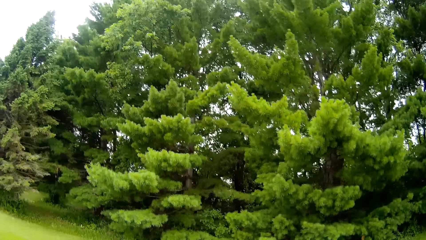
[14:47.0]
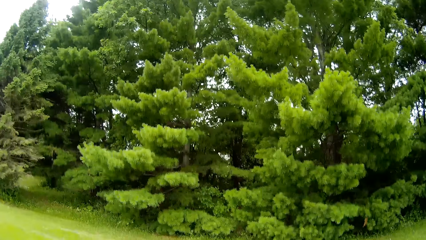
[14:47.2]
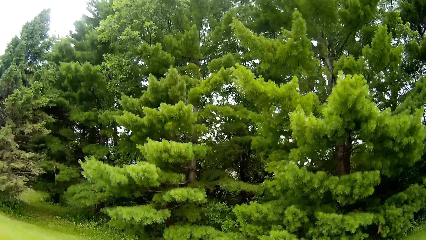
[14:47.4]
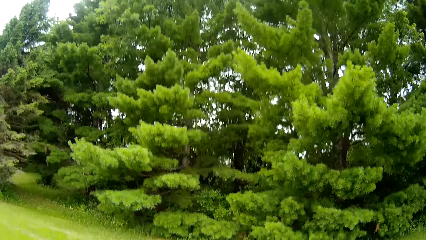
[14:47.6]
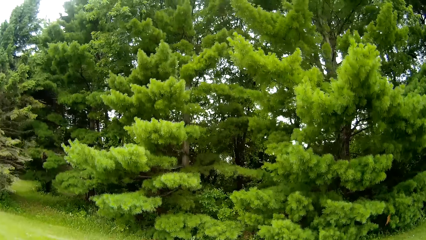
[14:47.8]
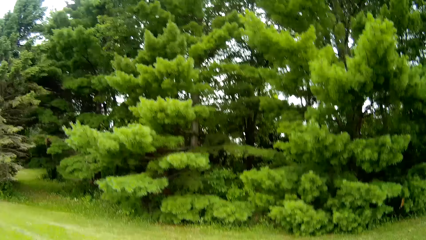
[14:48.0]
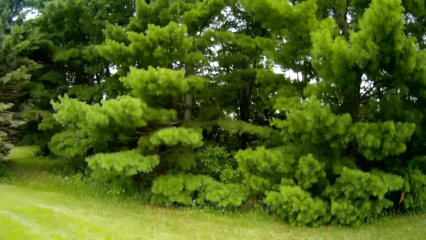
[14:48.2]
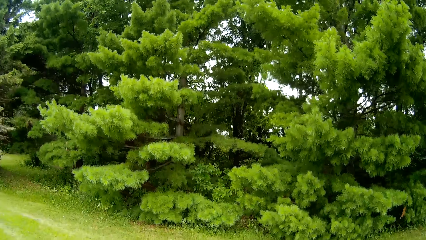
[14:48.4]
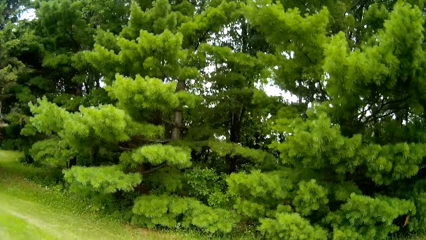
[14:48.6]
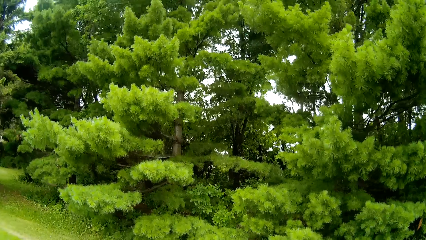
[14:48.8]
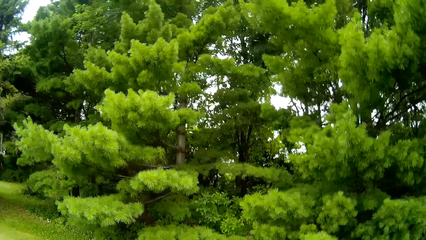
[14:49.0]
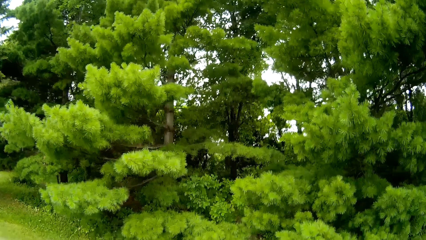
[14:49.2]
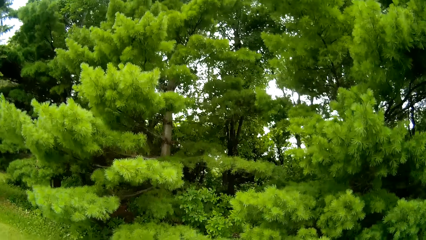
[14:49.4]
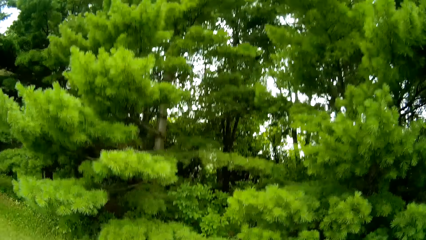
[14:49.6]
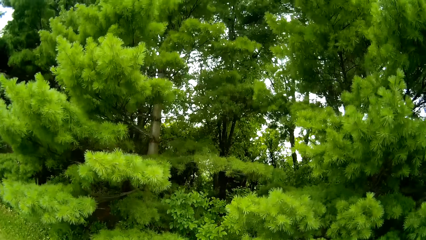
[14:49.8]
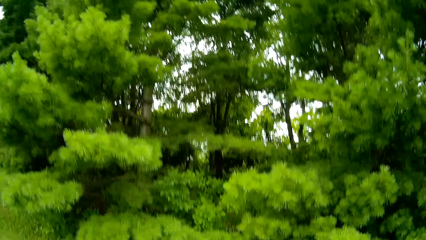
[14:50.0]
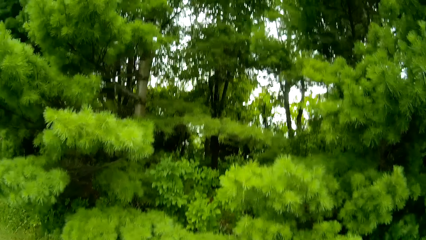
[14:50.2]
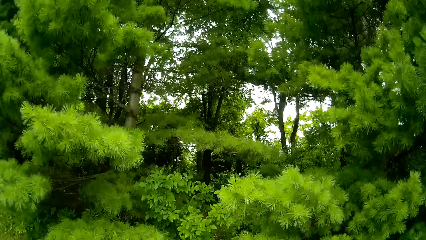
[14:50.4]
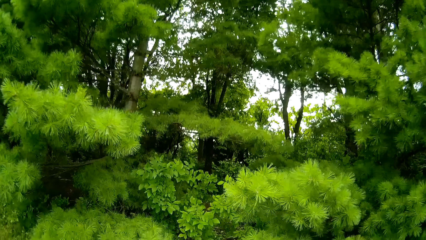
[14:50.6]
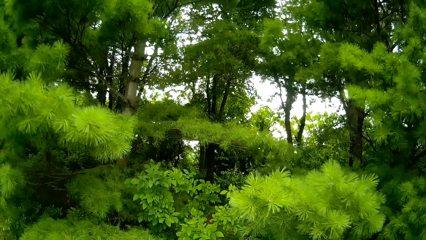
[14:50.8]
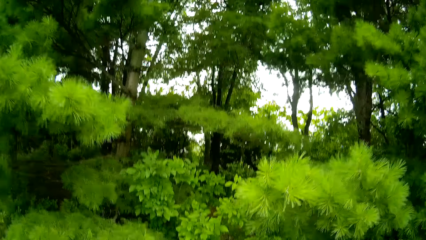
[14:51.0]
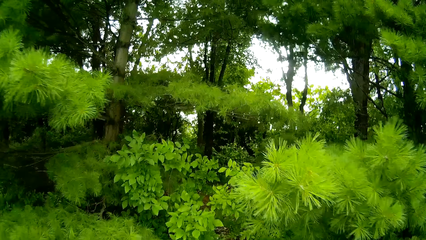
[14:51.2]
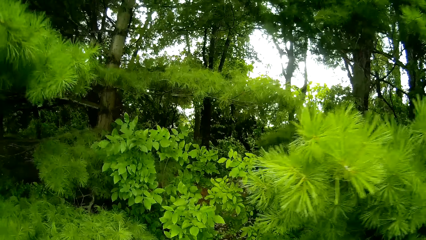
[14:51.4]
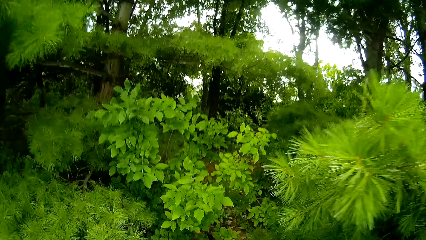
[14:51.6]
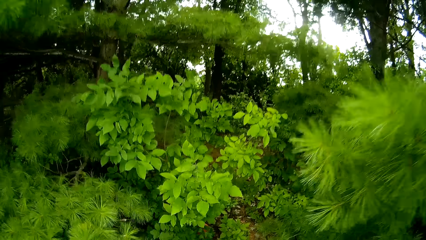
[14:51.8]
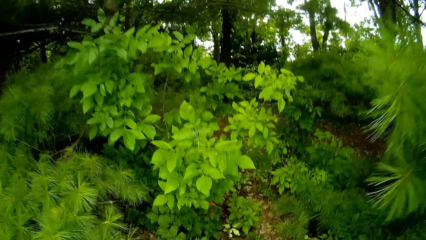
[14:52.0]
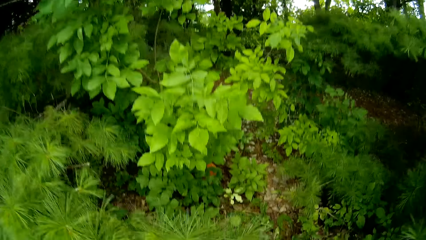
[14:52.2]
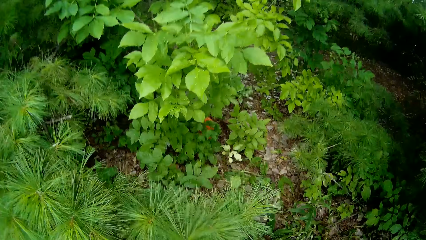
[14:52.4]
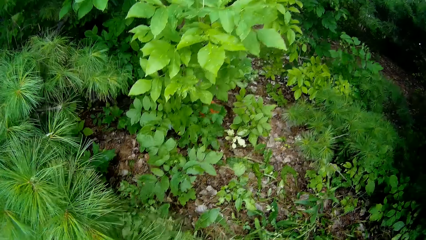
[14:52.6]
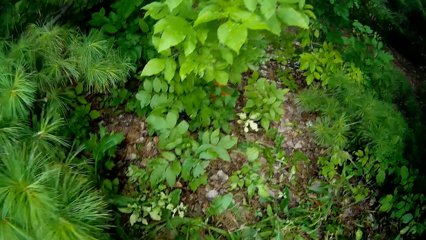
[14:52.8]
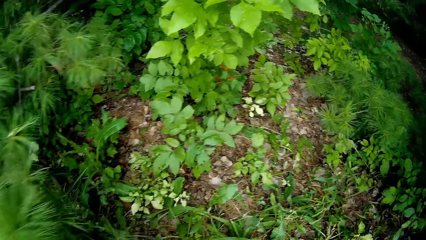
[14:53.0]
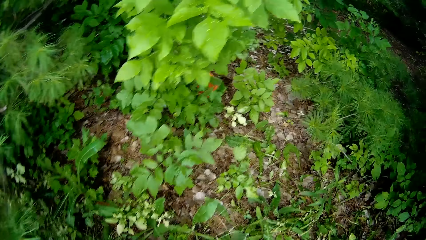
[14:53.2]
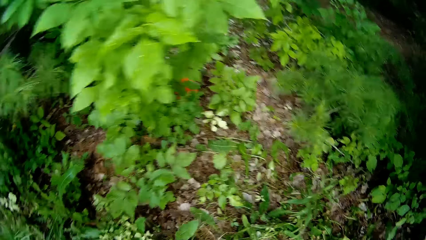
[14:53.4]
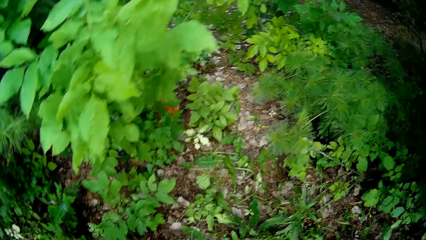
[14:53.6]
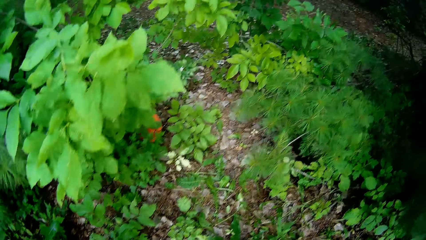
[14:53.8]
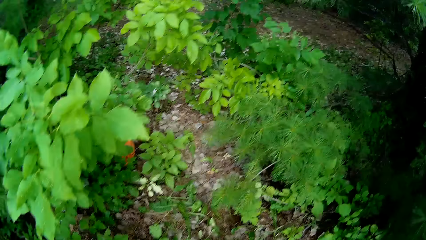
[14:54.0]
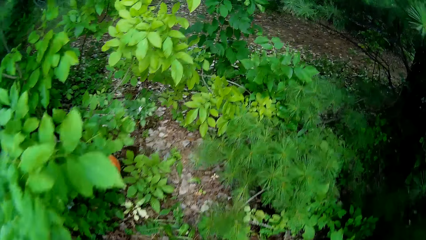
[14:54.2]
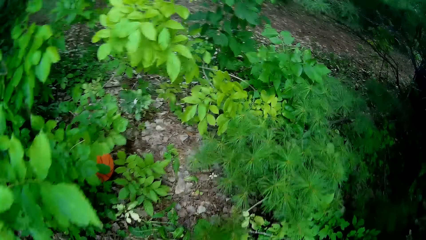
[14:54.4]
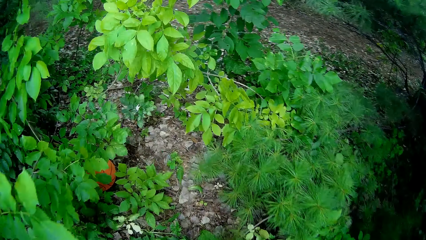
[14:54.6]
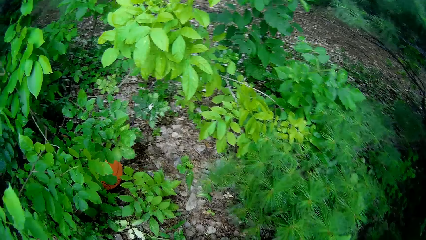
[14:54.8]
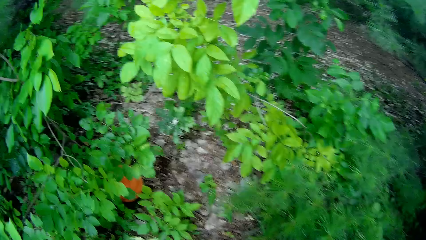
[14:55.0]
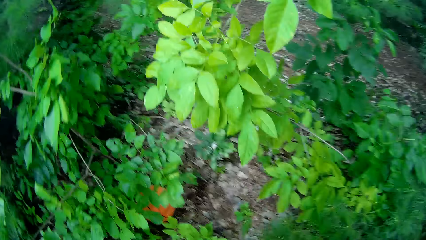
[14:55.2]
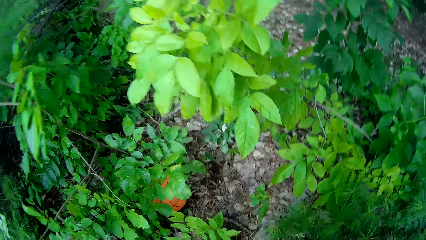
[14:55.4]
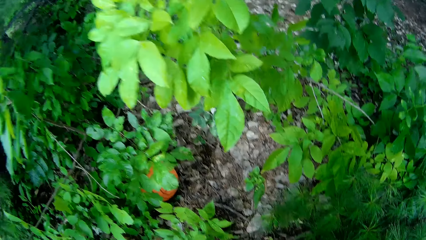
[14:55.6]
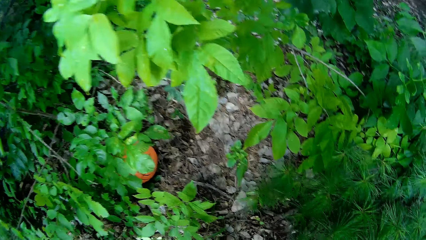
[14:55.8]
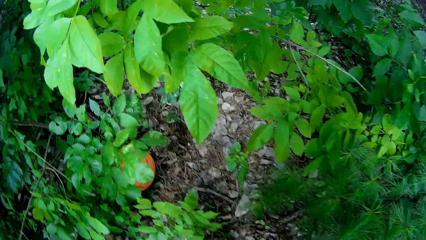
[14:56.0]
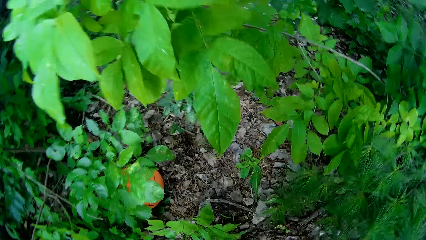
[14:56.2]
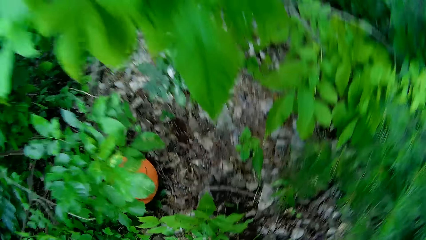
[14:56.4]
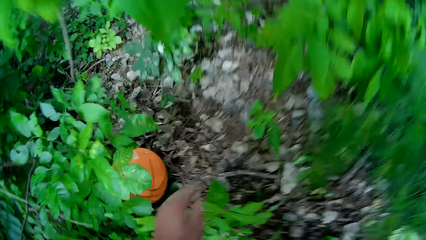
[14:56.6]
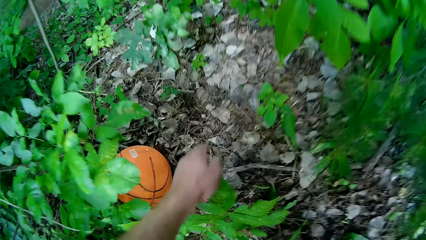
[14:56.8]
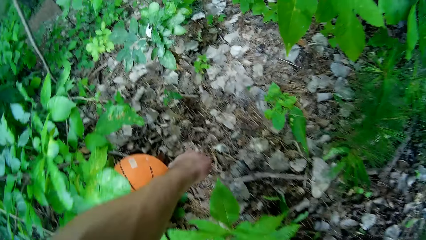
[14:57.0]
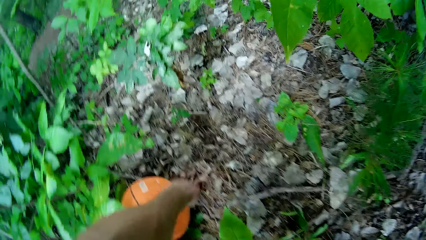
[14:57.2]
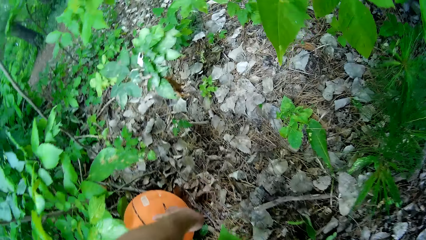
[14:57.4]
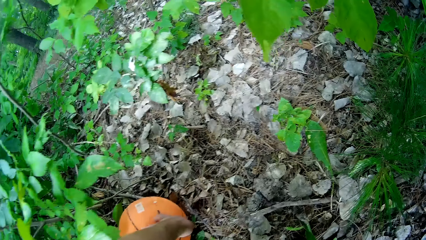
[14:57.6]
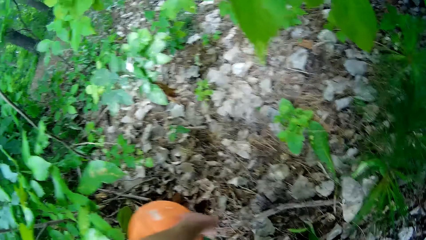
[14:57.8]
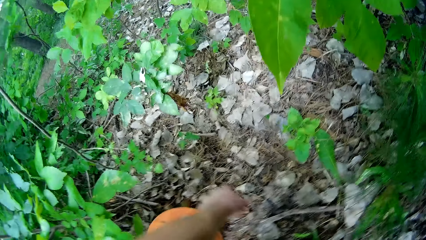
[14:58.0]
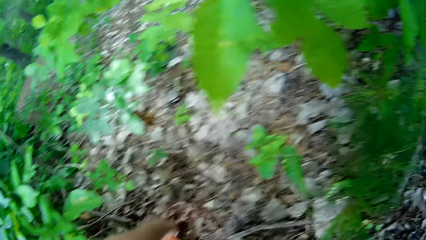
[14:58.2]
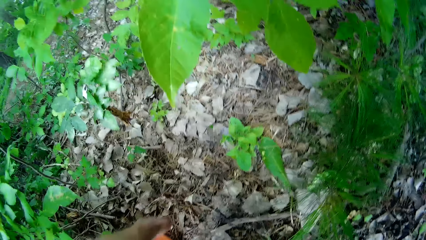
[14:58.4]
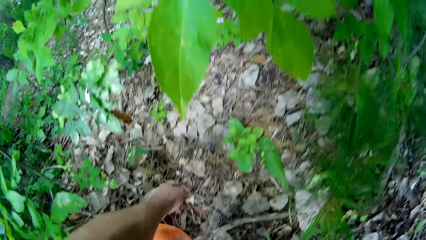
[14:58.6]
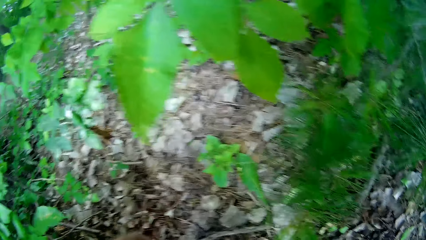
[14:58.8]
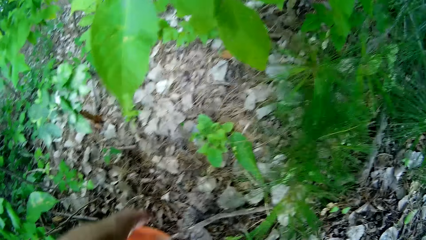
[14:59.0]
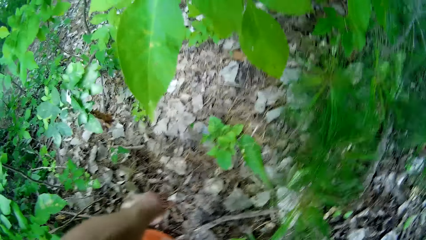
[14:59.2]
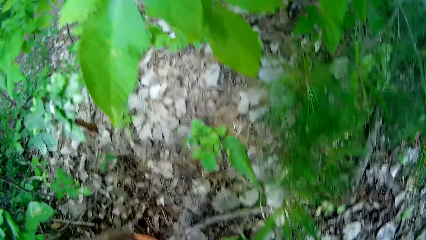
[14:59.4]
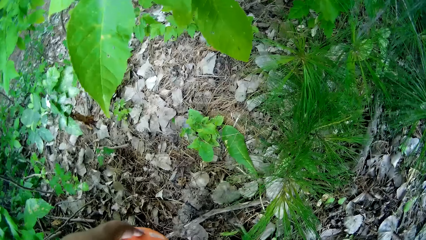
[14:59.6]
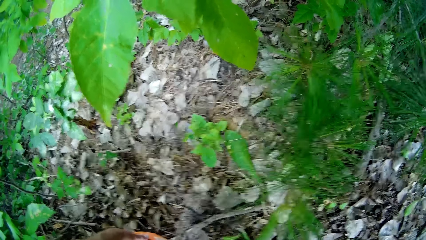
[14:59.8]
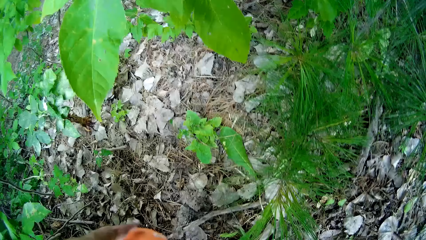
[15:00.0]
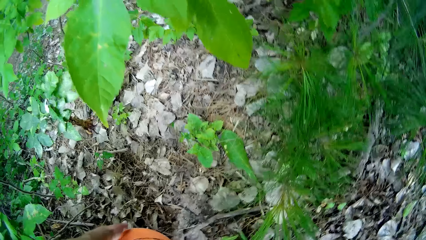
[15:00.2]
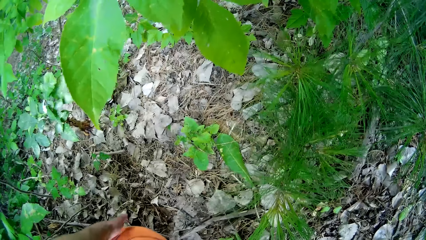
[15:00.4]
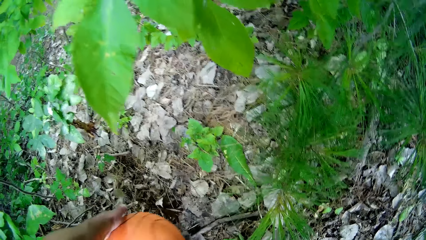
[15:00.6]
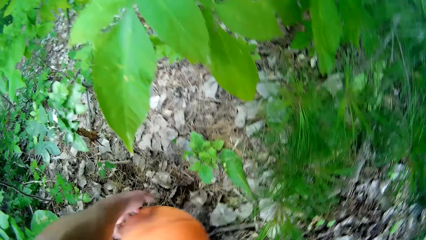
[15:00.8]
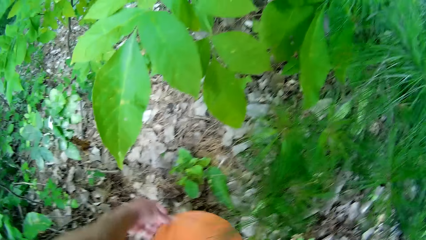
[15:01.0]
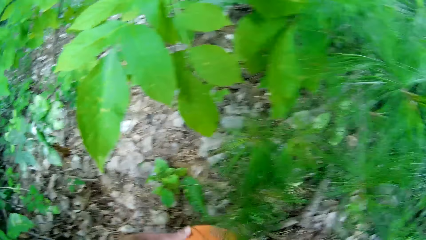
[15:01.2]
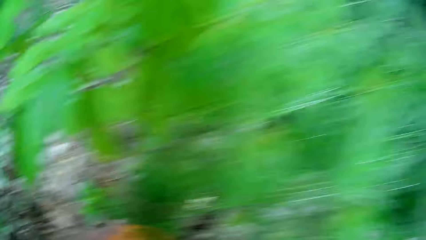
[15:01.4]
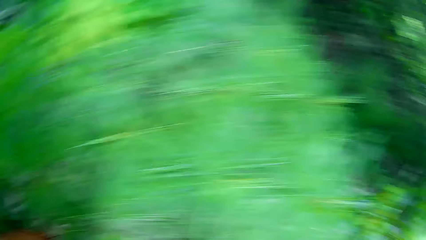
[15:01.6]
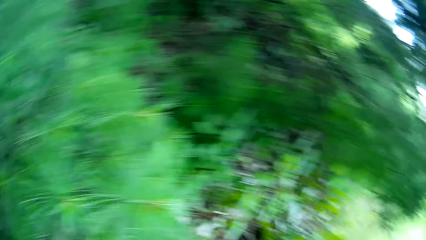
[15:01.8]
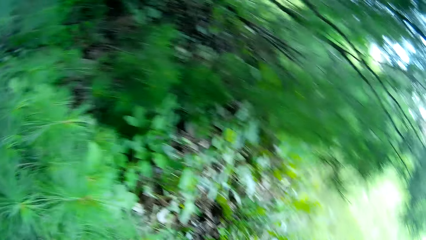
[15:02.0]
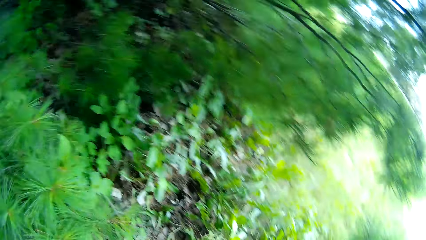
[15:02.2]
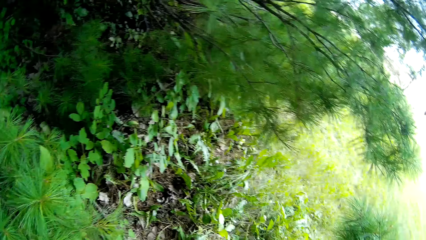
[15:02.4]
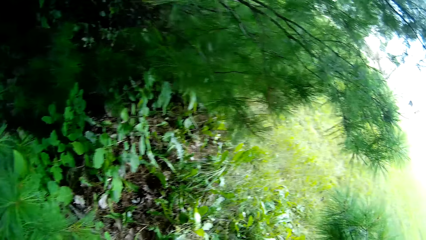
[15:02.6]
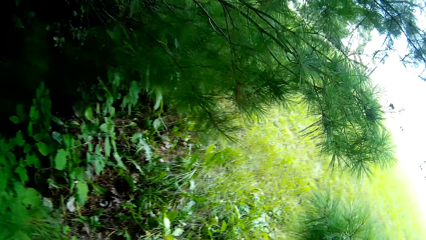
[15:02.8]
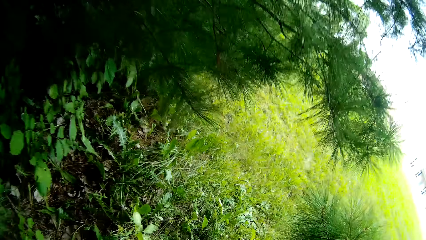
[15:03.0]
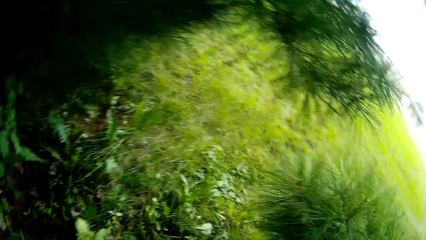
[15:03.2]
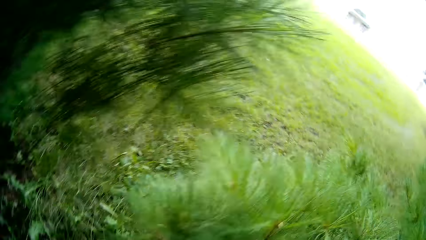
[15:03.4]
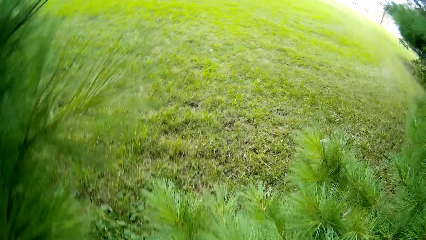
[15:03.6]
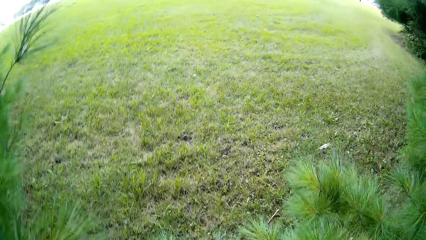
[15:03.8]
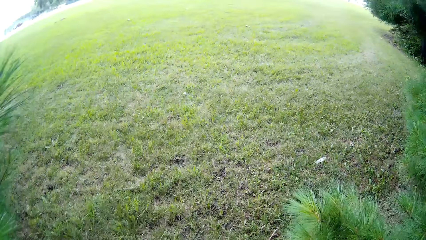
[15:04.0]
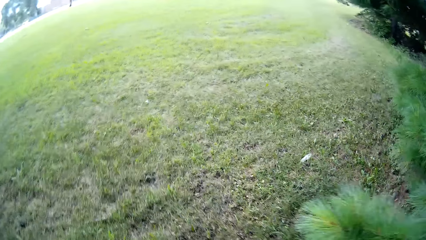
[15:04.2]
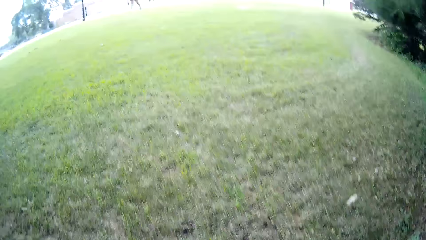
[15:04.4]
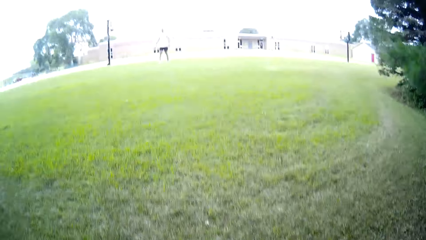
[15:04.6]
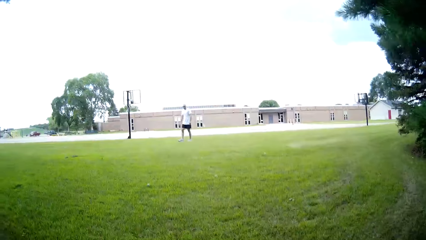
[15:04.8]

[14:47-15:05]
The camera wearer picks up the basketball. They move back to the basketball court.
